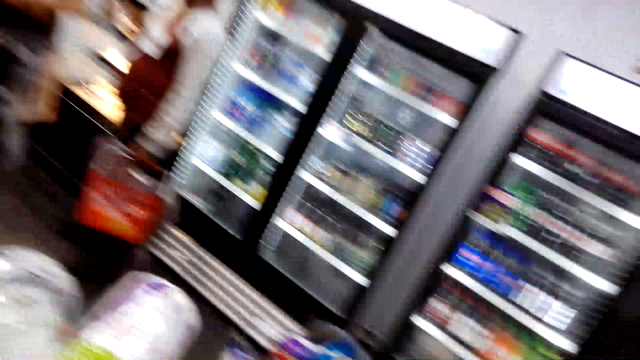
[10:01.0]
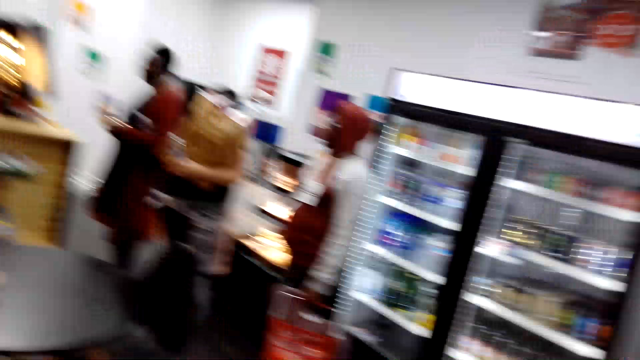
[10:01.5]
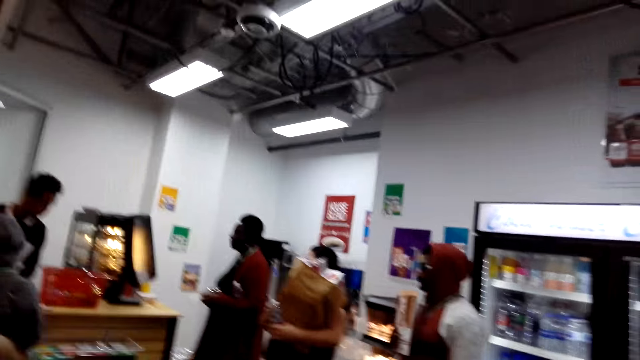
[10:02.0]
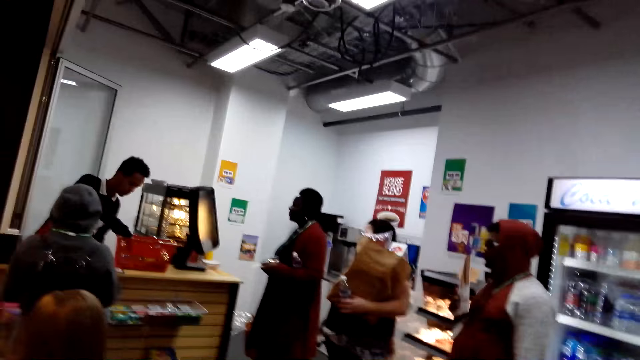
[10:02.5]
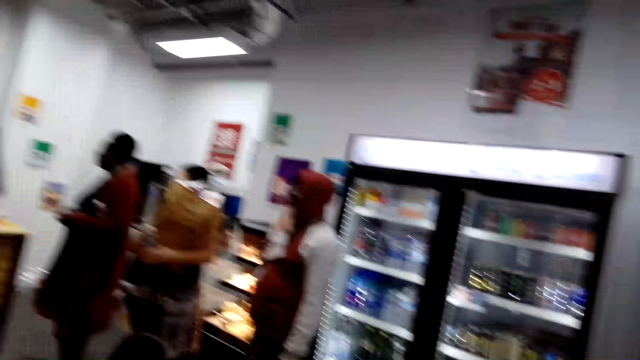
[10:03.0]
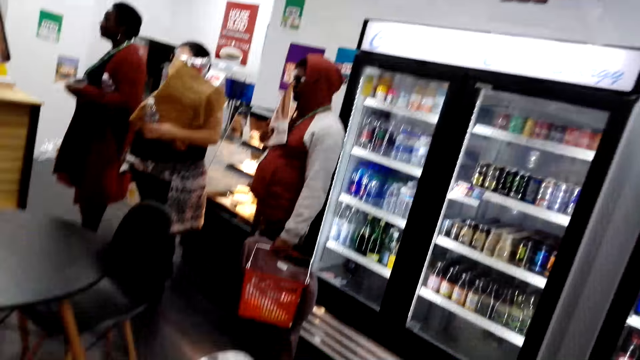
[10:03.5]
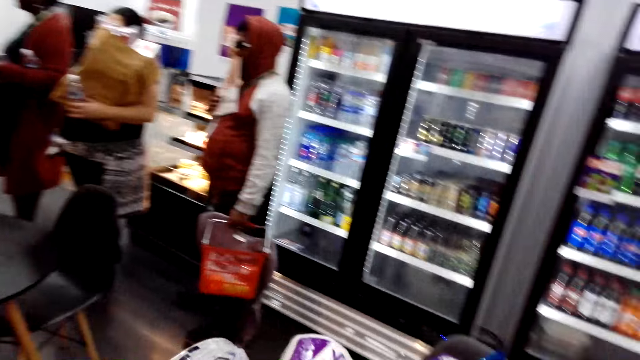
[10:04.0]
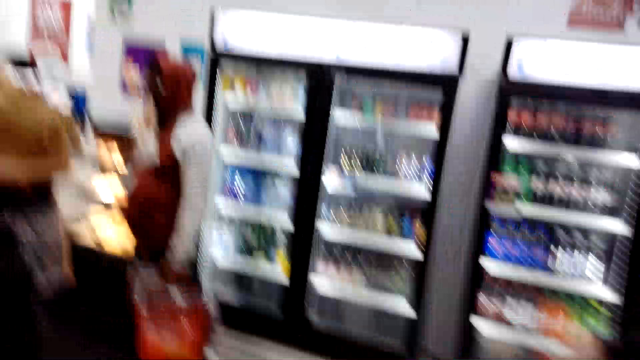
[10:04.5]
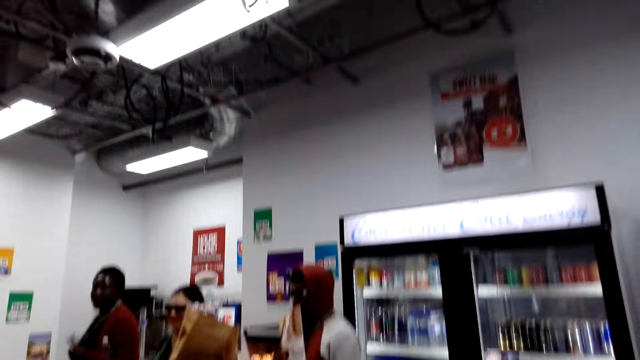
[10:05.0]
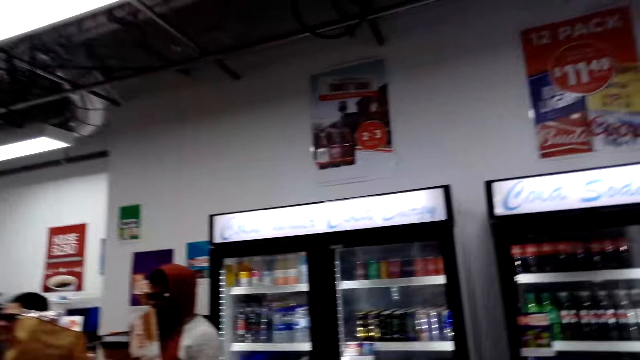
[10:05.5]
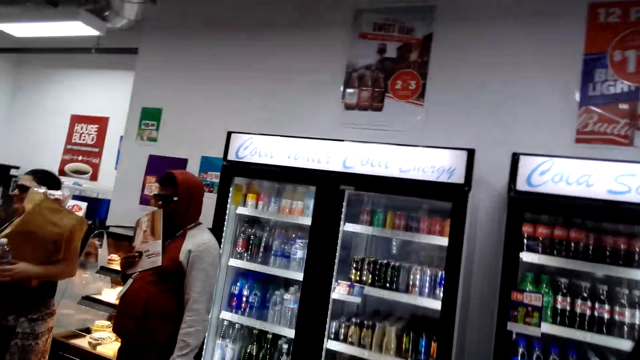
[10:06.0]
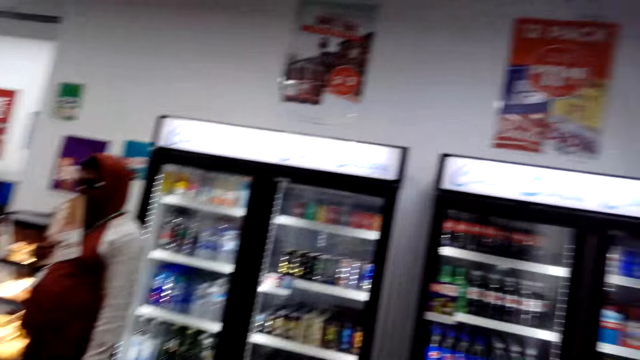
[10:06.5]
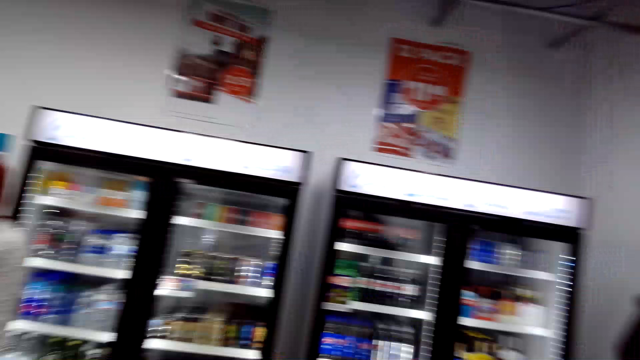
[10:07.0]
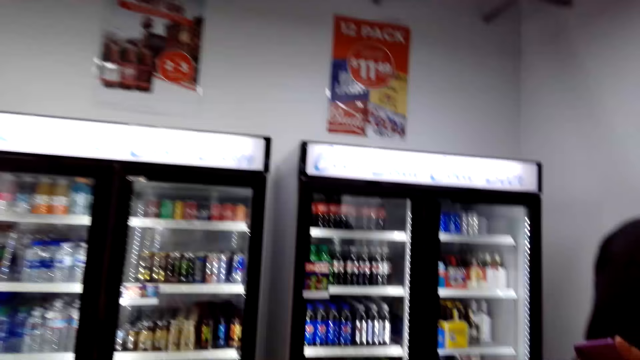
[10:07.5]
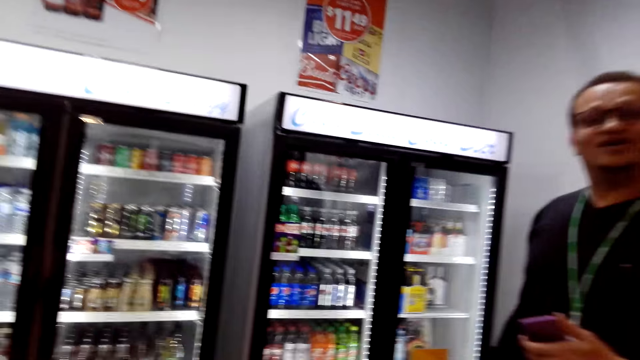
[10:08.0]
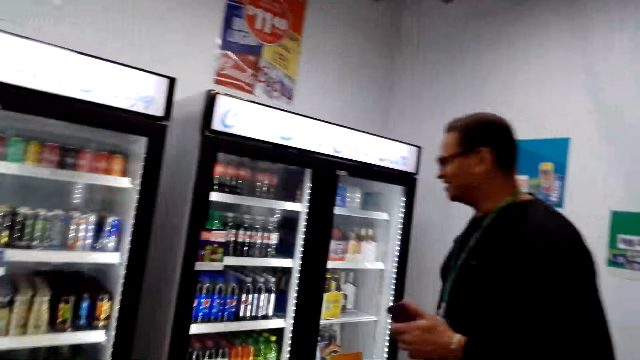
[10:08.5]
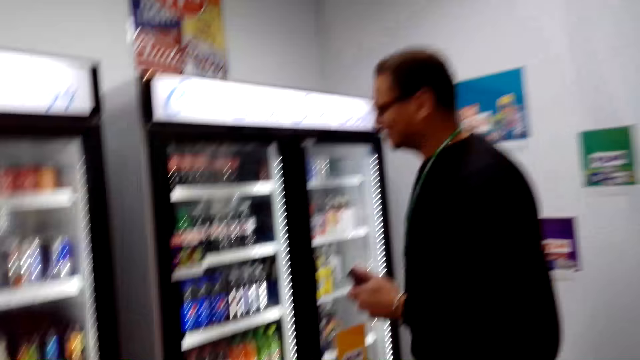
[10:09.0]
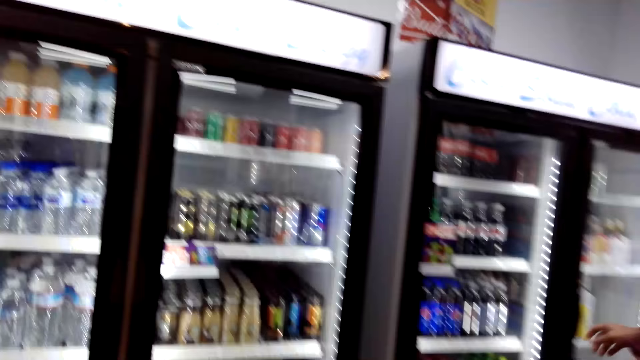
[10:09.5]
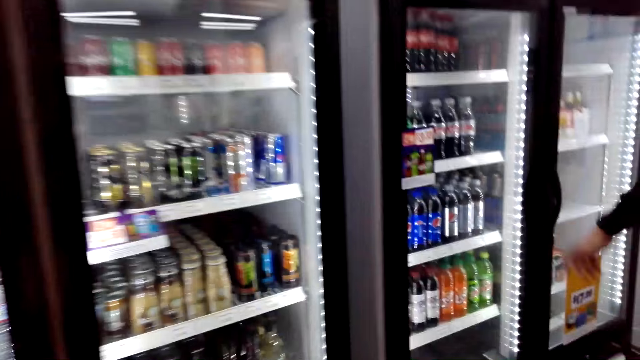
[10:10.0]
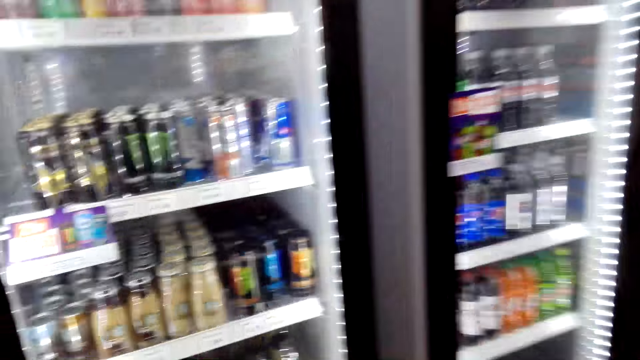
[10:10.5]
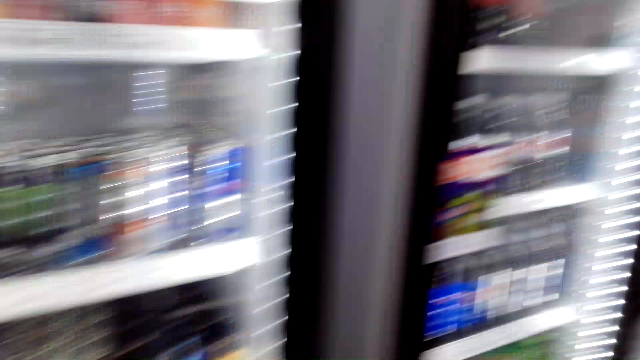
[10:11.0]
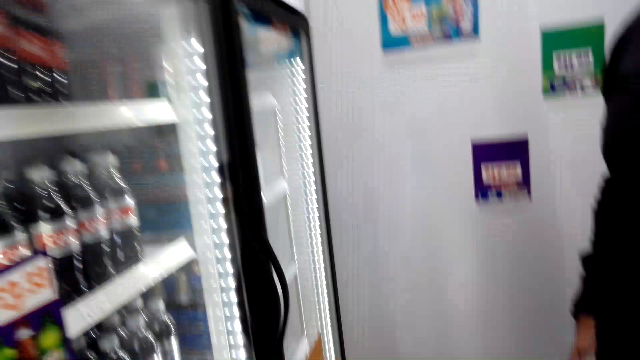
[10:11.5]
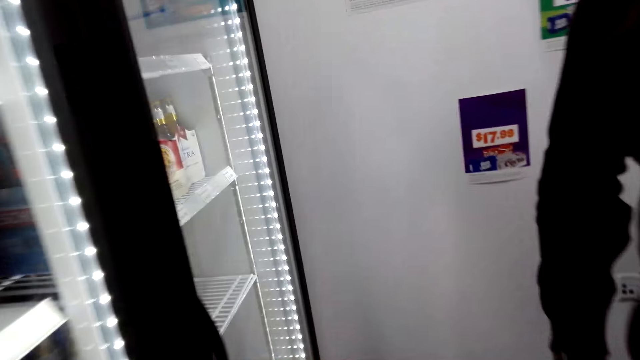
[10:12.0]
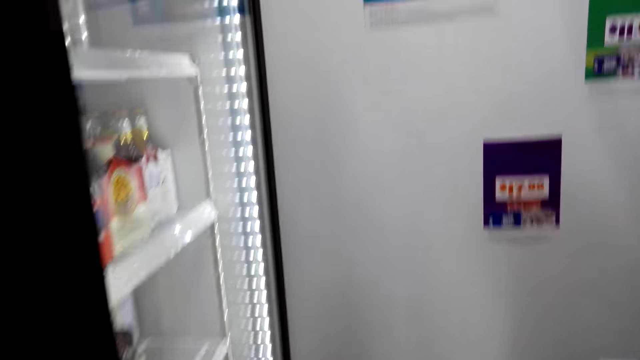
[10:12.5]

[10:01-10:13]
The camera wearer converses with a man. The man looks at the fridge. The camera wearer looks at the fridge. They walk towards the refrigerator.

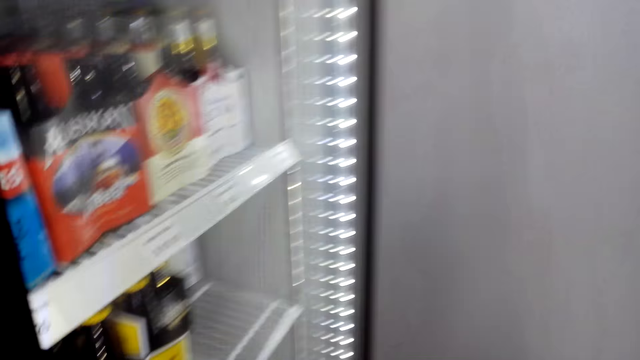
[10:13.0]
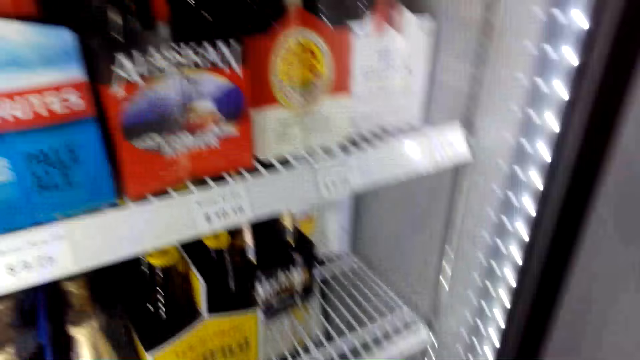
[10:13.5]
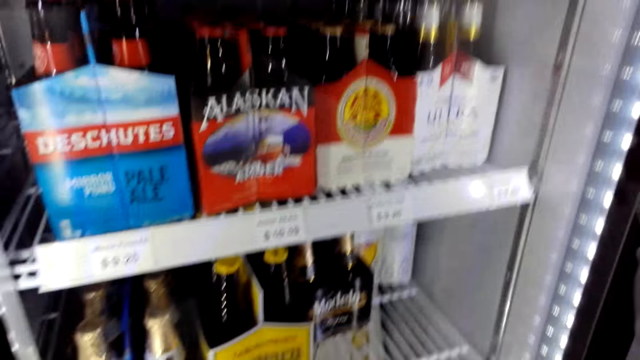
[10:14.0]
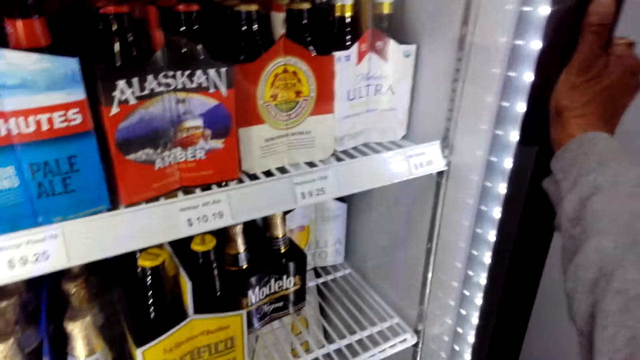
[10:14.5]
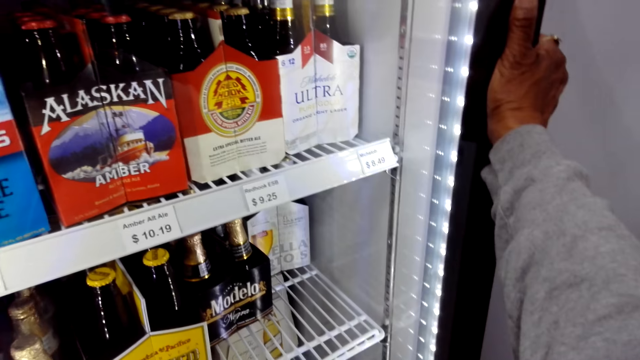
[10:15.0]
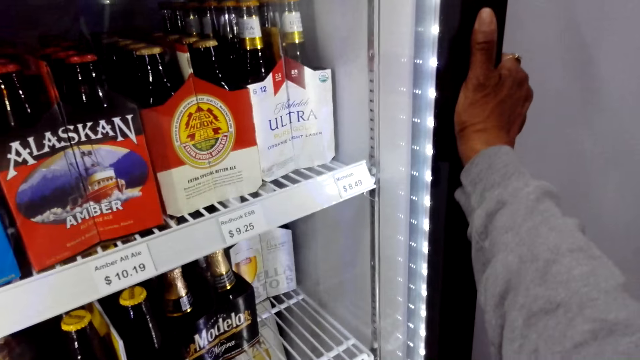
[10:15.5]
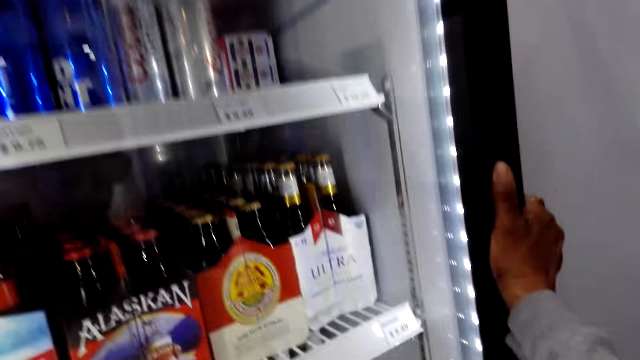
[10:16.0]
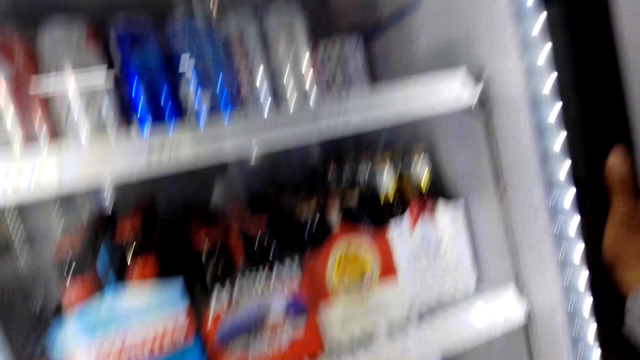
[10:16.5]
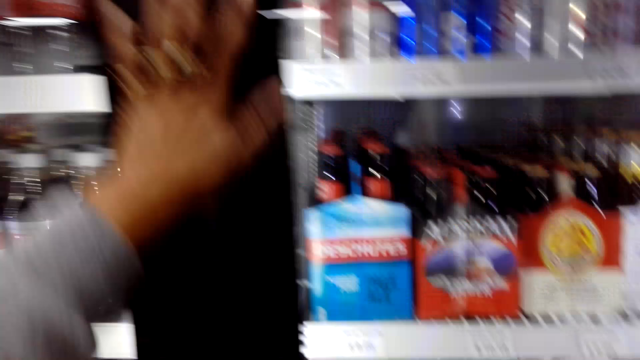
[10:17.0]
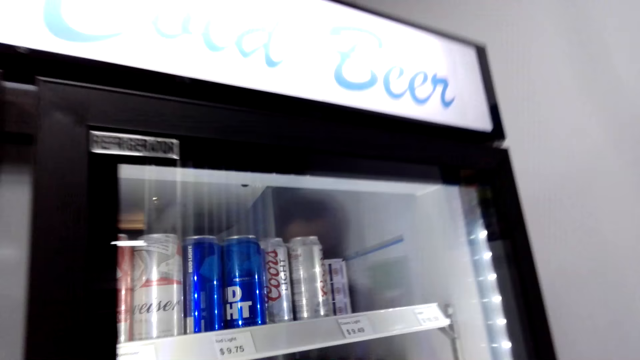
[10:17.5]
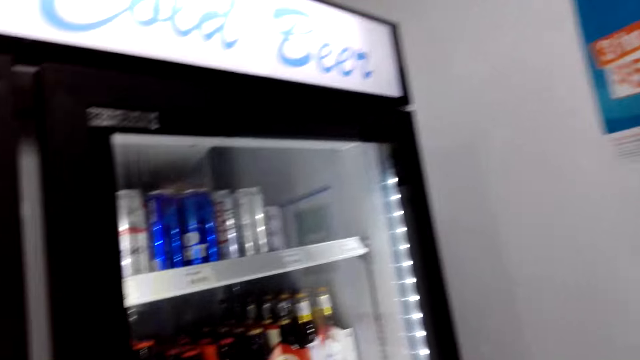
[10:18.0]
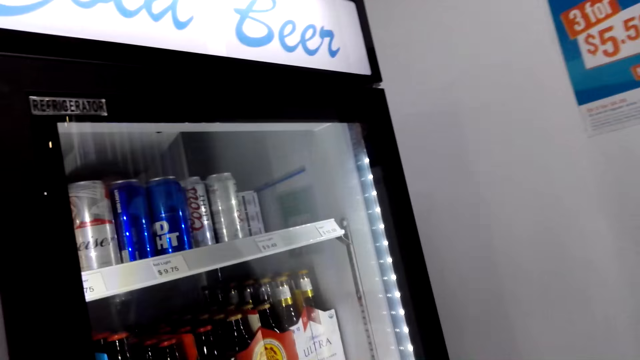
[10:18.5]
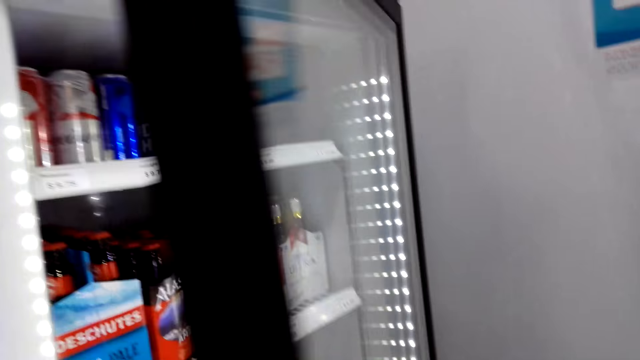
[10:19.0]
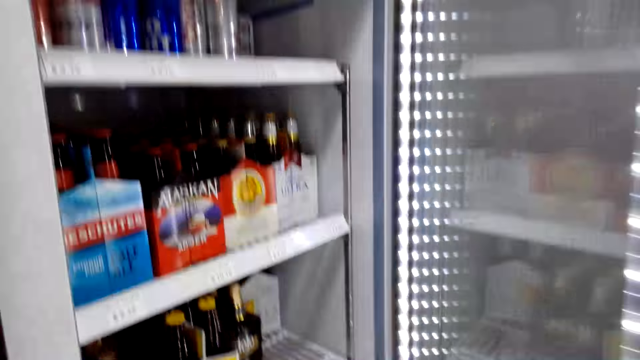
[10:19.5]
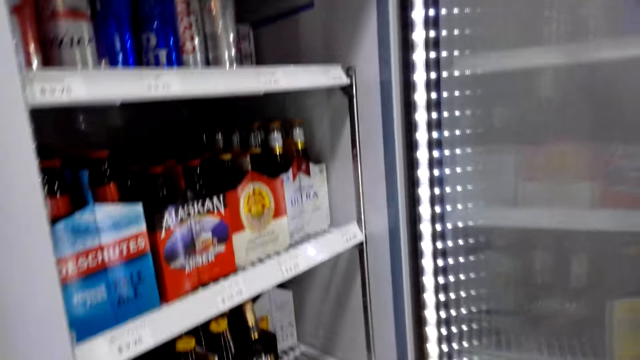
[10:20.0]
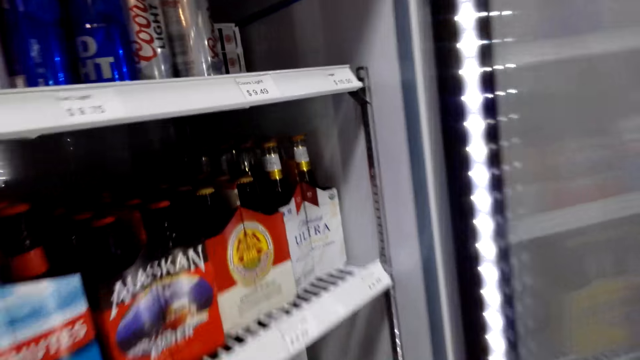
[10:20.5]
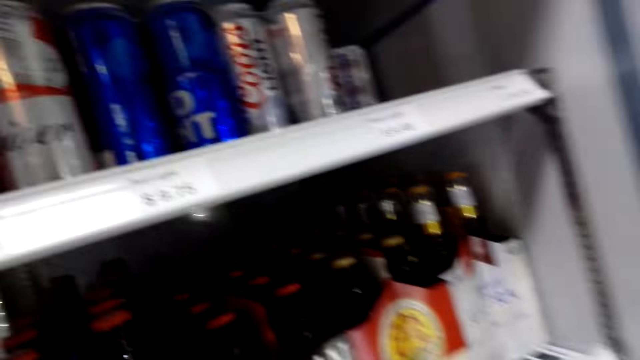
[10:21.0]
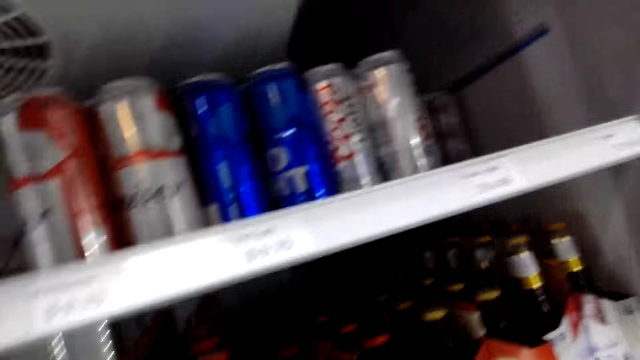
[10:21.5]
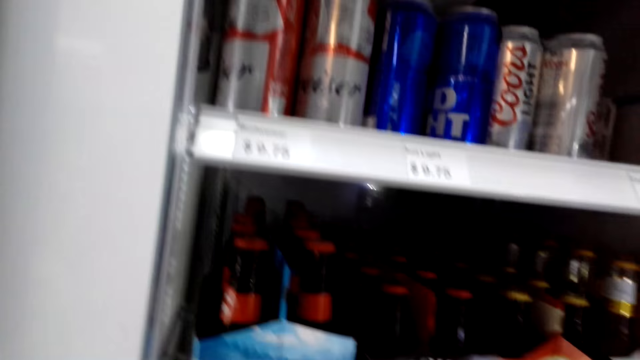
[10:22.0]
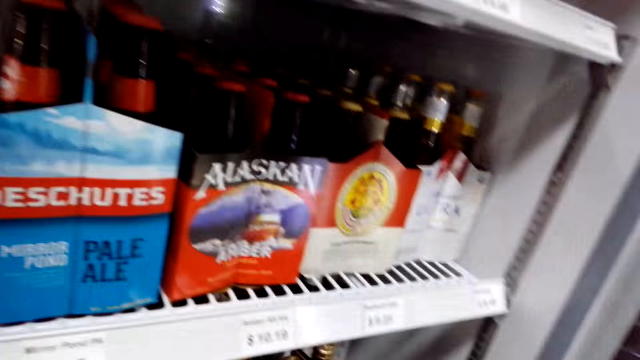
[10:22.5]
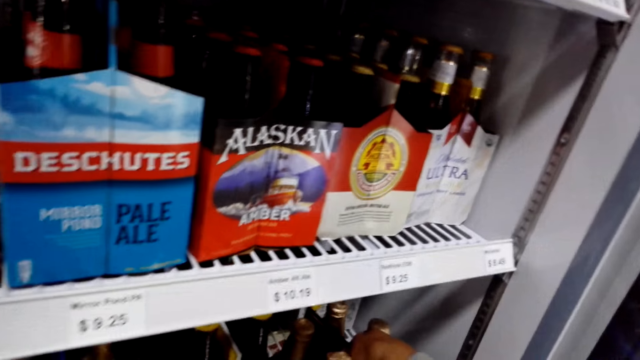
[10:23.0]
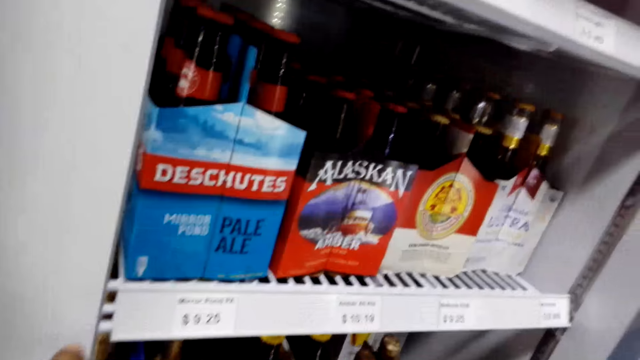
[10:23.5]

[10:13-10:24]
The camera wearer converses with the man. They hold the fridge and look at the fridge. They converse with the man. They open the fridge and look inside the fridge. They speak.
